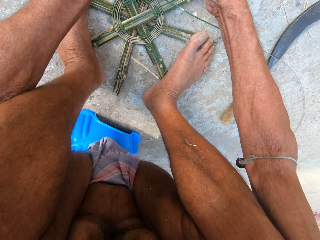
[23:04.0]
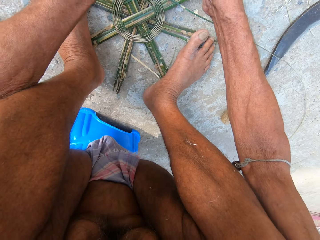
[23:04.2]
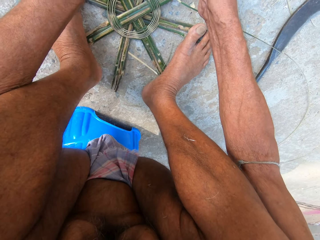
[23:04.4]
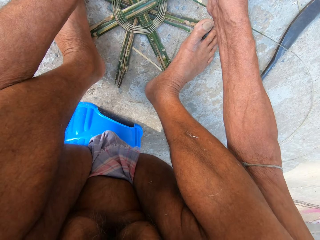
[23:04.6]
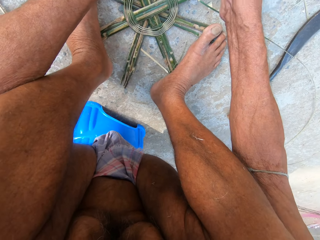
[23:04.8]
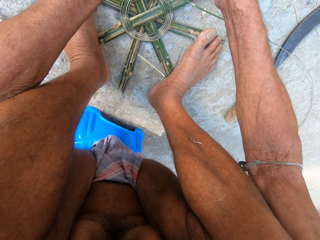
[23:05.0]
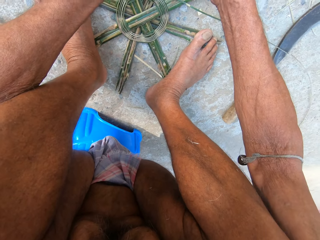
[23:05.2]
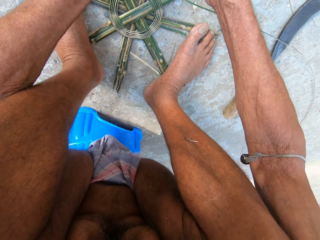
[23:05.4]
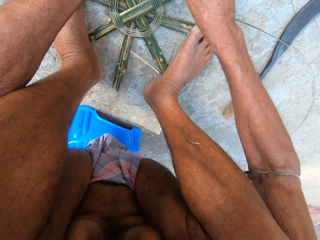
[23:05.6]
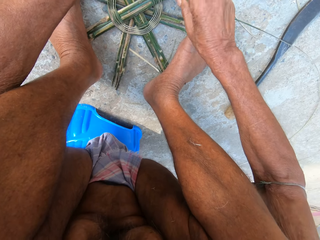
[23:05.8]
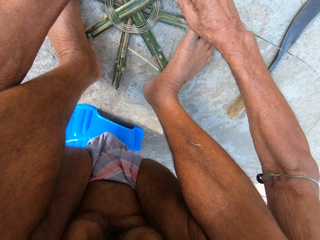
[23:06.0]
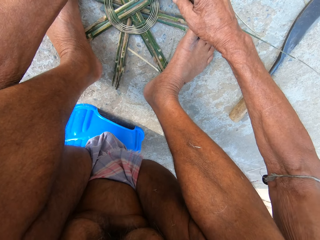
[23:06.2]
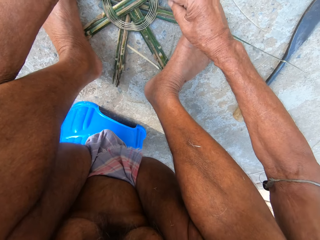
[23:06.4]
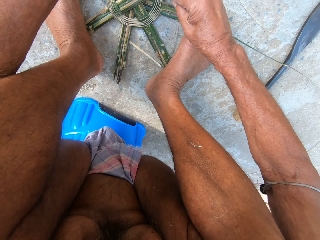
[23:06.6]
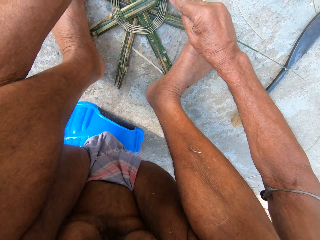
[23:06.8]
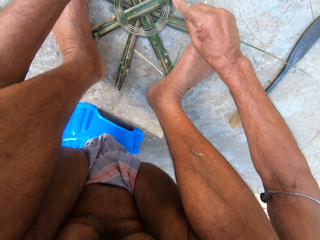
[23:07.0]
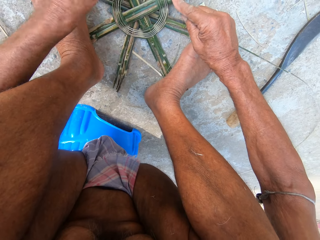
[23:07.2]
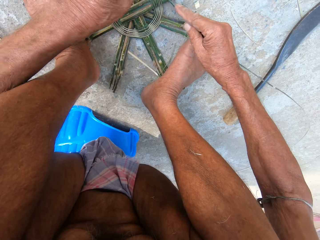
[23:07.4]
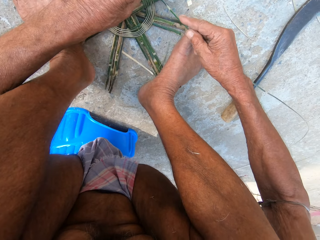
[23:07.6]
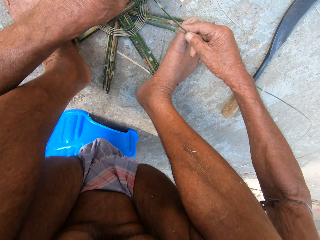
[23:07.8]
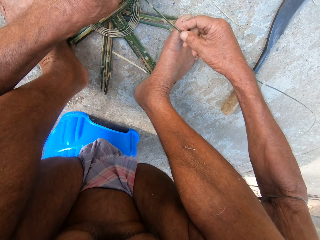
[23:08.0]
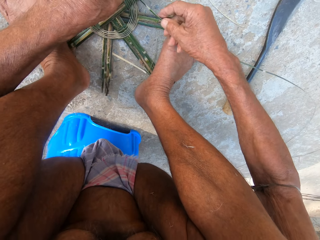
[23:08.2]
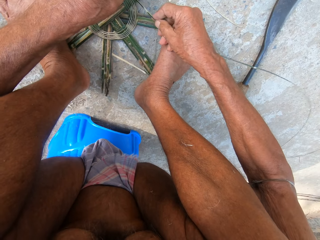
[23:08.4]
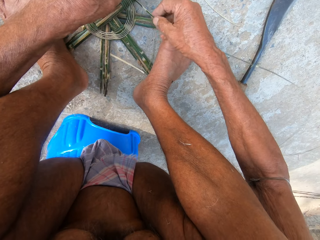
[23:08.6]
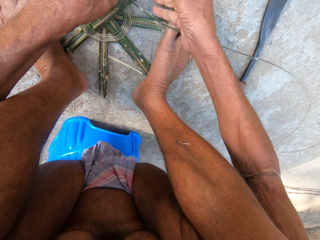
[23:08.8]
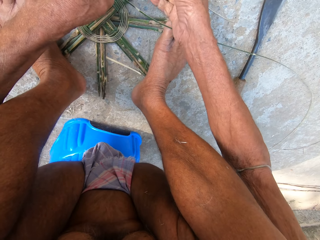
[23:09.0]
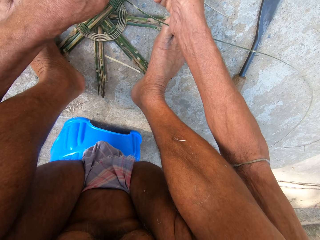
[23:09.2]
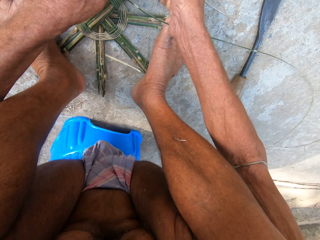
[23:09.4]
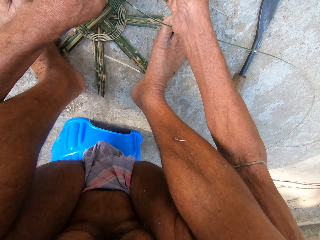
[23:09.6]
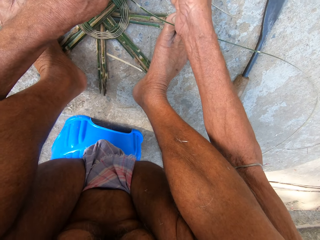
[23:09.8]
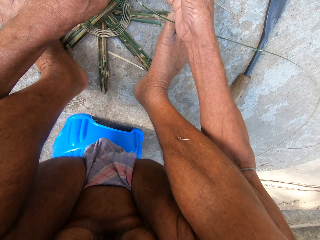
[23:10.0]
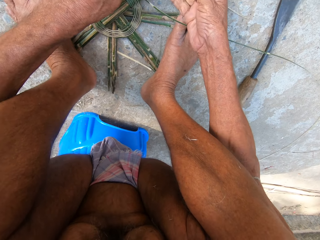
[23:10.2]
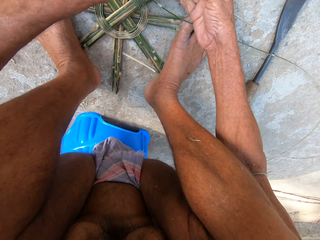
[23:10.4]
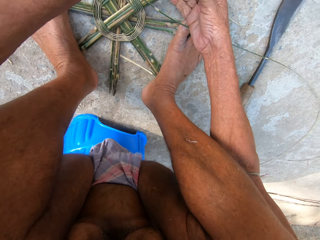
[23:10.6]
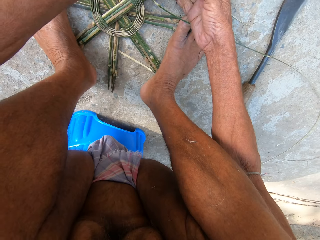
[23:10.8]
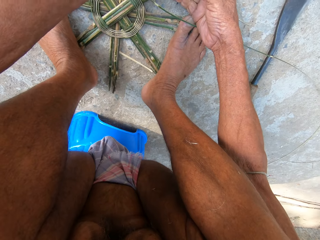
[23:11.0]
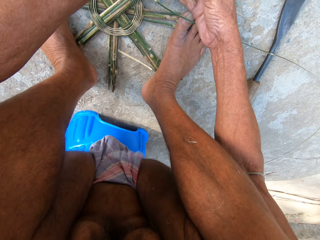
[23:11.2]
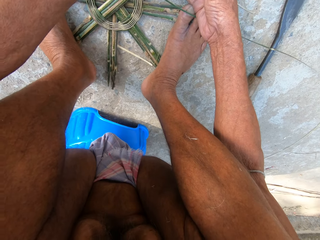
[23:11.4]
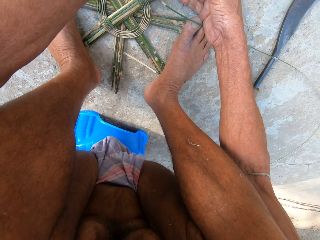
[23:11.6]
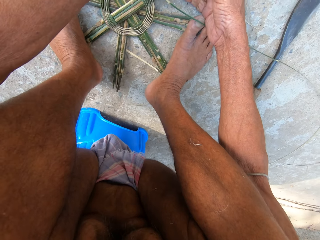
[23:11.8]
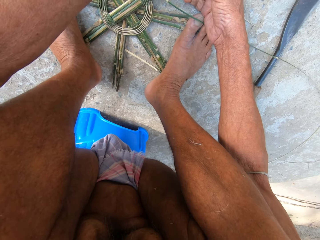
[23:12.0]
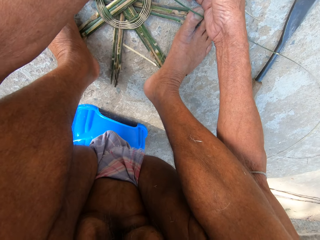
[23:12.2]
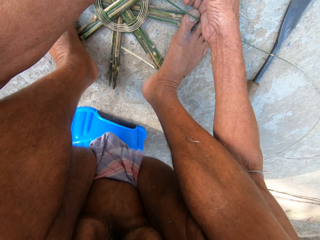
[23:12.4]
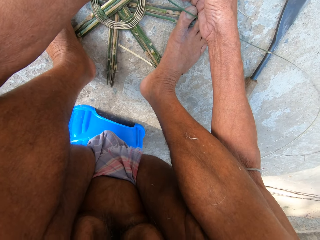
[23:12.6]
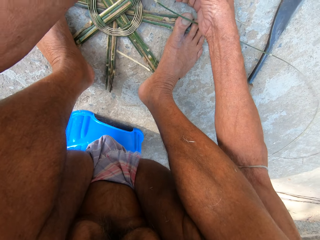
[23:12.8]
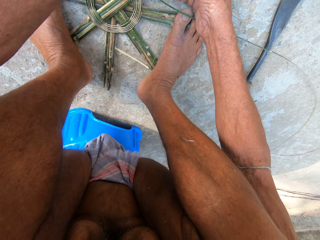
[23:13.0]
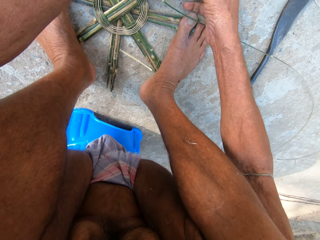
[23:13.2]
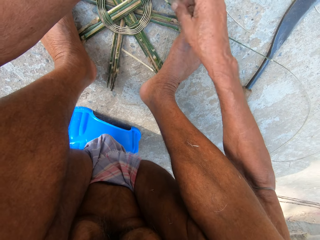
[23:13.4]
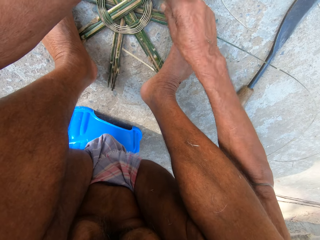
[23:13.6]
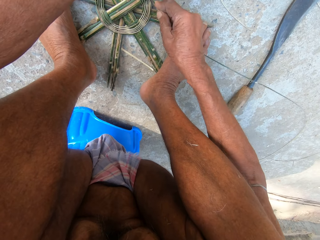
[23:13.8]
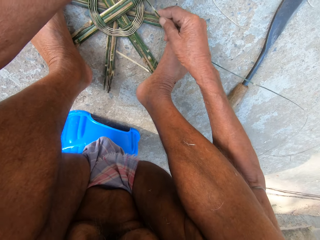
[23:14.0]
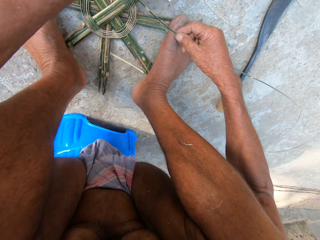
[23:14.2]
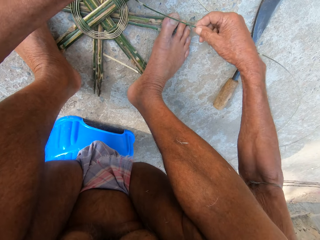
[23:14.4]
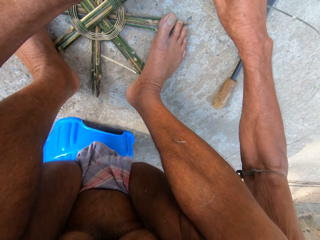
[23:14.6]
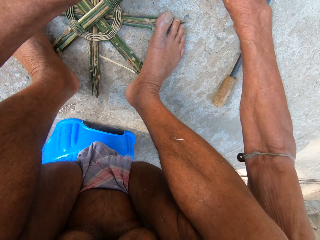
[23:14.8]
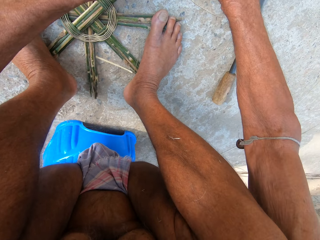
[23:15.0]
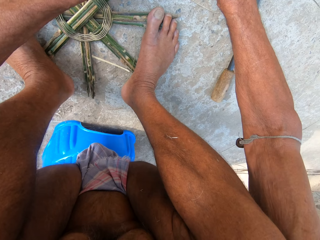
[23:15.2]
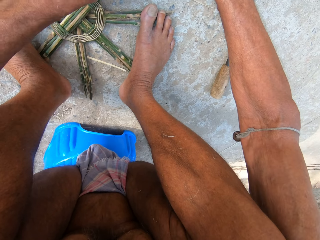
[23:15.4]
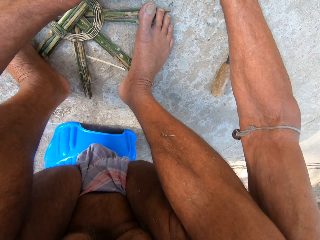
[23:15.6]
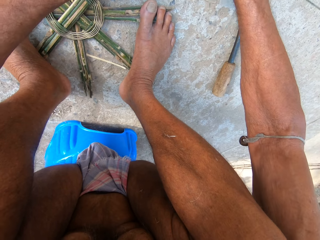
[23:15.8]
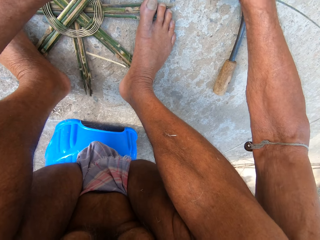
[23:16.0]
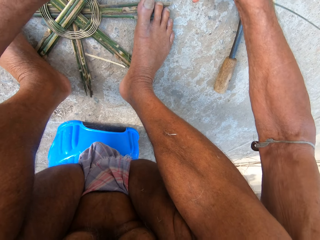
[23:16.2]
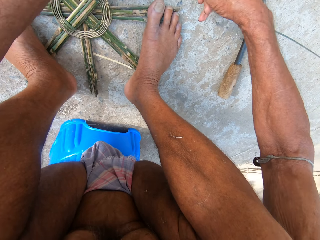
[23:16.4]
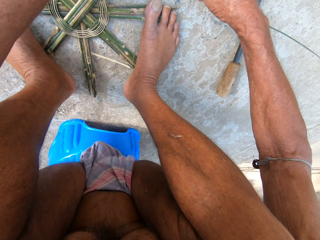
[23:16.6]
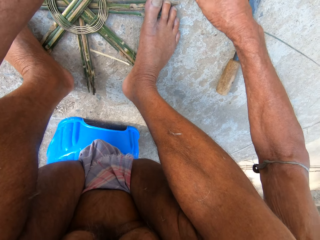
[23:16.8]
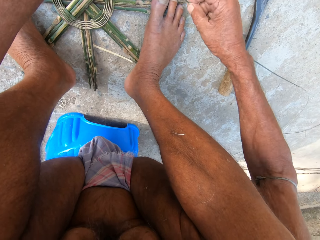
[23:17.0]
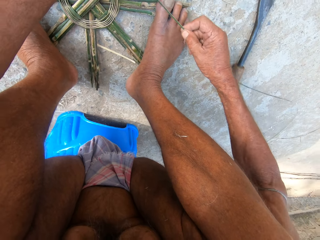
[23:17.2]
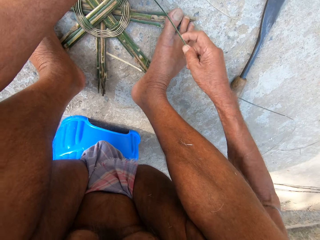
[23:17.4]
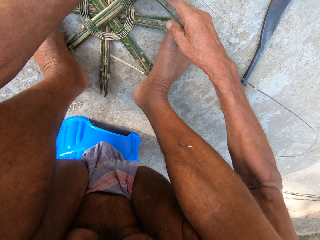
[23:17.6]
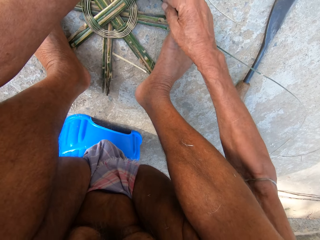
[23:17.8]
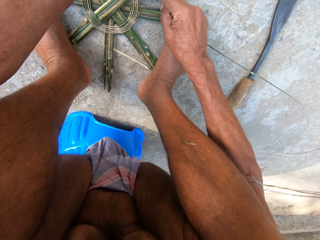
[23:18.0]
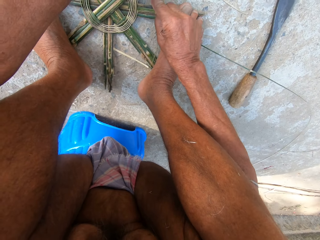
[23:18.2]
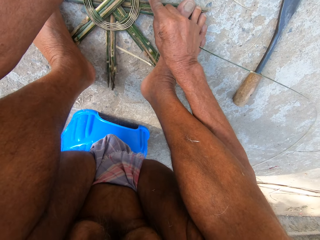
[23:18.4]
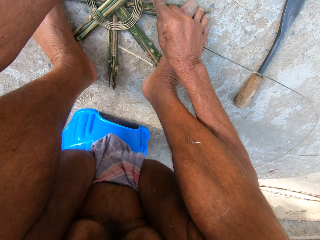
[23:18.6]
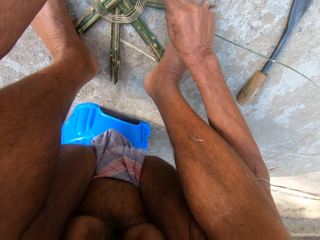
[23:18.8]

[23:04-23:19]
The camera wearer holds the reed. They separate the reed, pick the reed, and weave something with the reed.

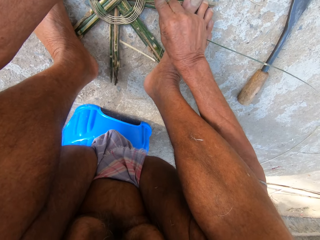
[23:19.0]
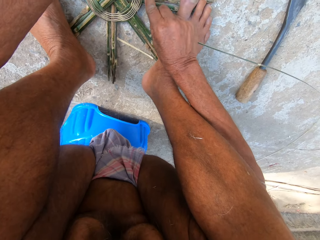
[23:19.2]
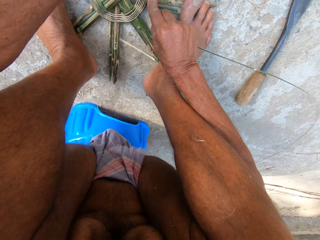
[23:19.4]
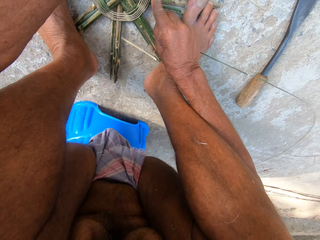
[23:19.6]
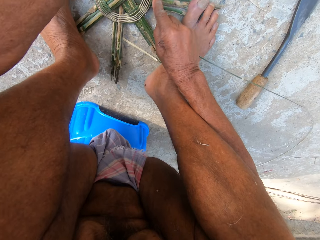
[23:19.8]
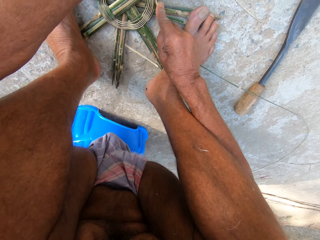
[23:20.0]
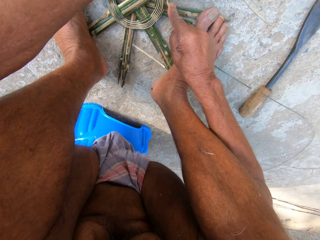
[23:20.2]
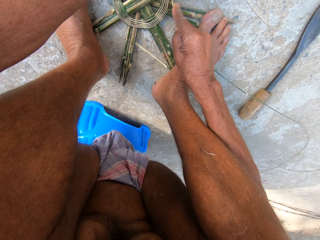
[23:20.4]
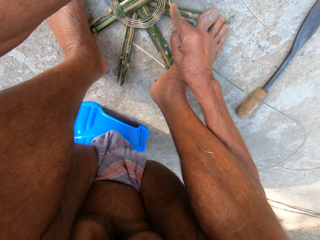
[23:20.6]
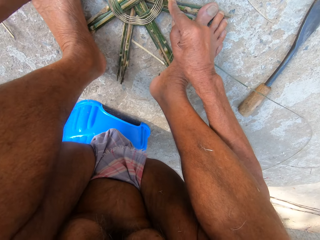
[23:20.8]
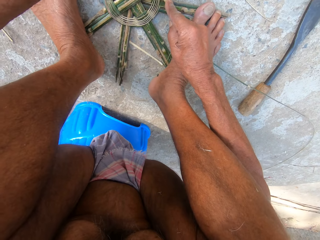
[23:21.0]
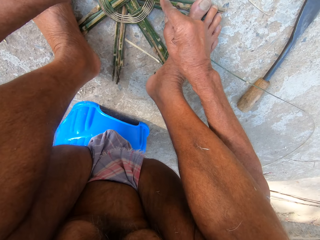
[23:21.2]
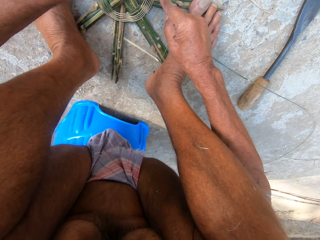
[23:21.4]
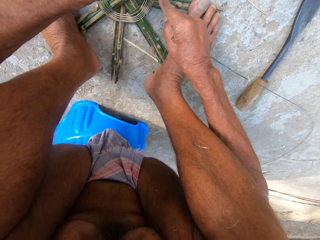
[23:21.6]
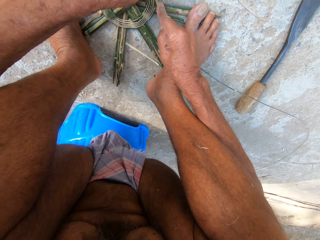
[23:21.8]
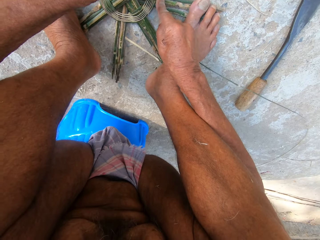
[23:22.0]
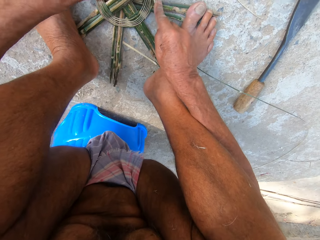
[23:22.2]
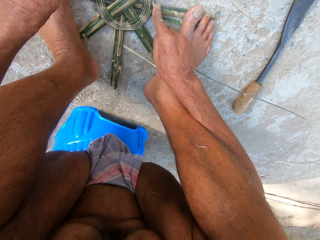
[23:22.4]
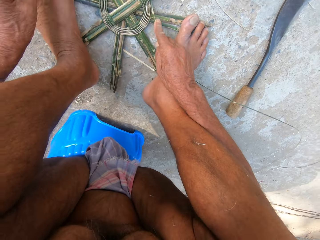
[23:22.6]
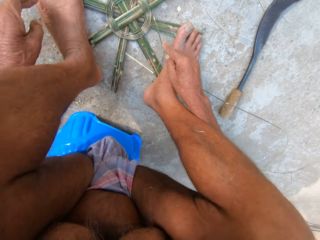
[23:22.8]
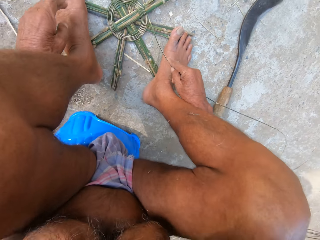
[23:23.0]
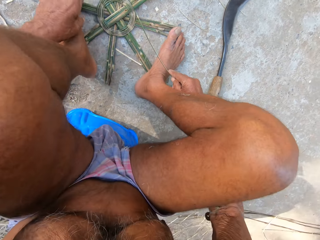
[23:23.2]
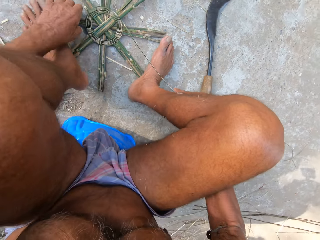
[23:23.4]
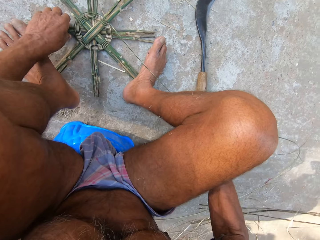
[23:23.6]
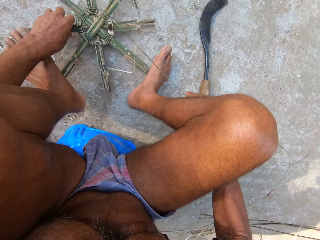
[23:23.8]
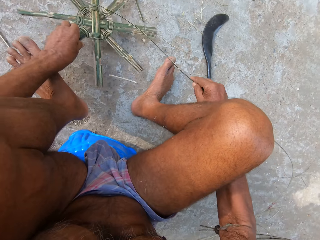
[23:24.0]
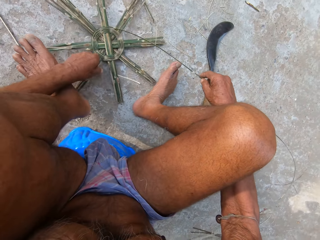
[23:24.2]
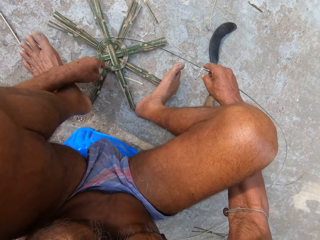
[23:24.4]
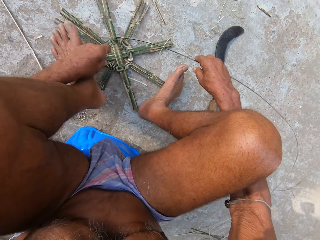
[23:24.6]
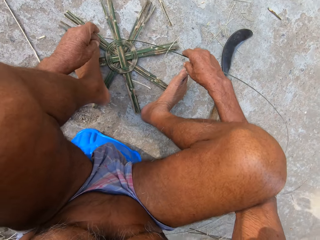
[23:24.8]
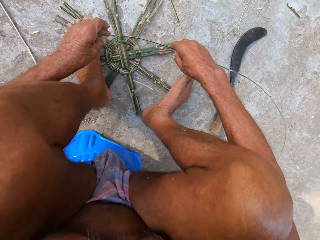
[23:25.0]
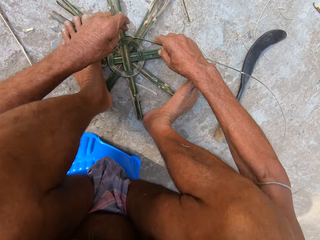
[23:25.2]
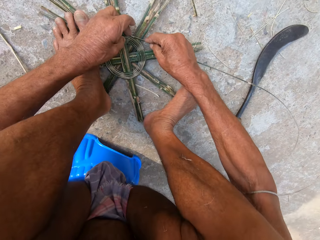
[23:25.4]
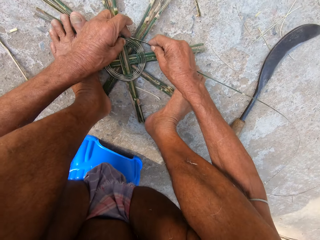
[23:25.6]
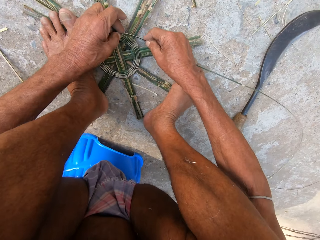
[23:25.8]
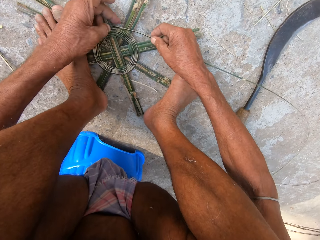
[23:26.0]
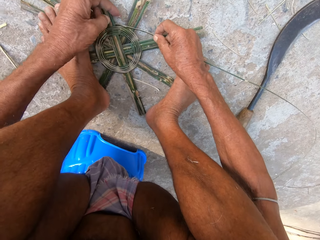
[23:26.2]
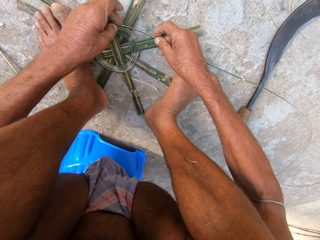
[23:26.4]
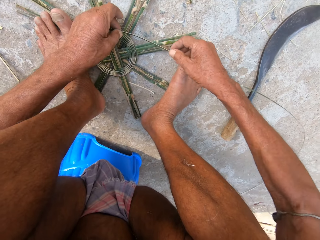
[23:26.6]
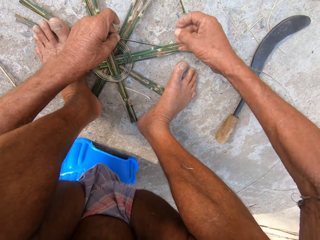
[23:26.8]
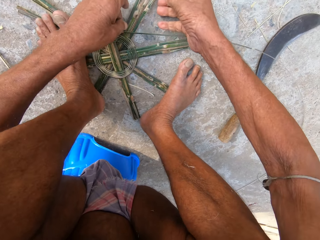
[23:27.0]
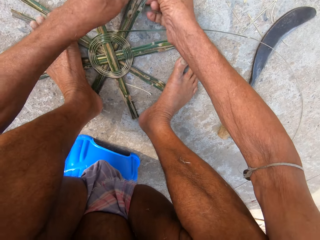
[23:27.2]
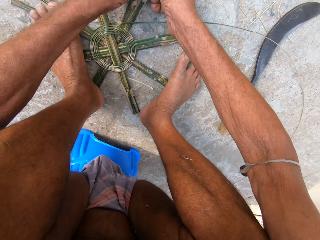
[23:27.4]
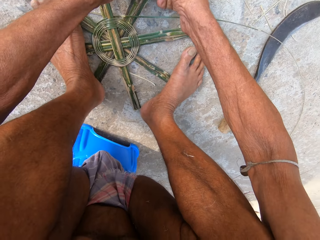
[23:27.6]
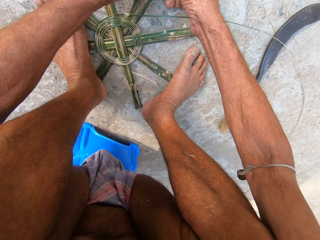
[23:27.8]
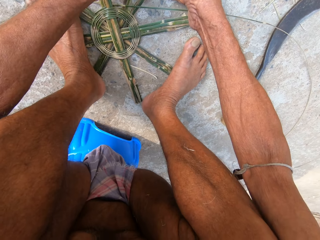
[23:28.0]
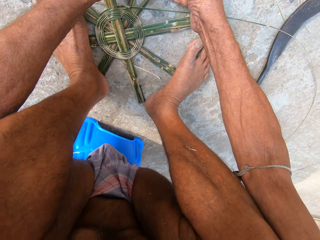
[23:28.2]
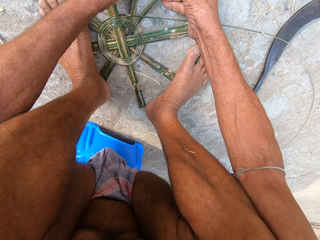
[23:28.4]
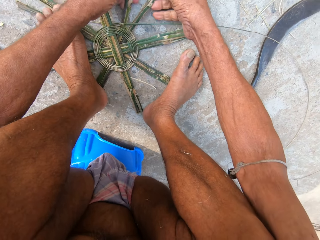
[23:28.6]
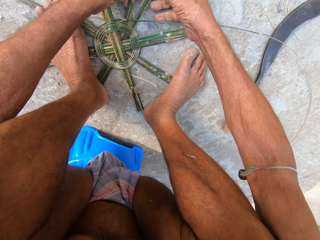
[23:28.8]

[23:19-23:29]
The camera wearer lifts his left leg from the bamboo strips on the ground. He rotates something. He adjusts the bamboo strips on the ground with his left hand. He places his left leg on the bamboo strips. He tightens the reed. He weaves the bamboo strips on the ground with both hands. He separates the reed.
